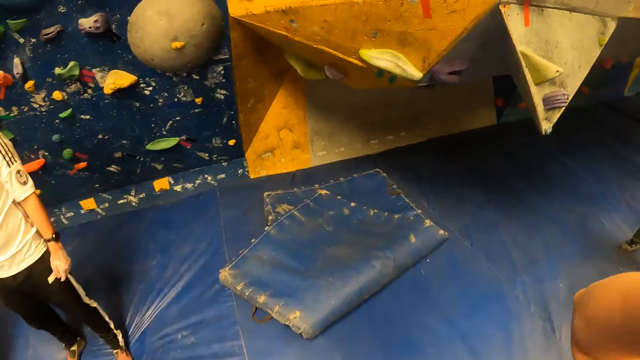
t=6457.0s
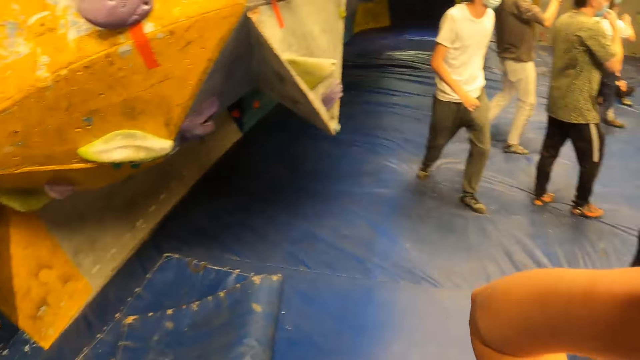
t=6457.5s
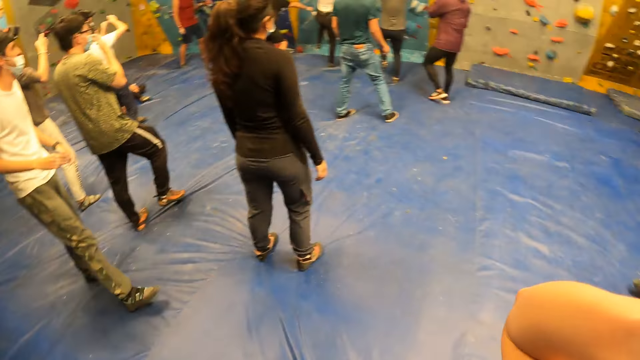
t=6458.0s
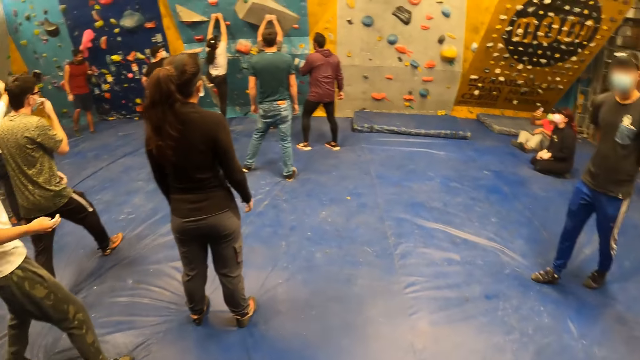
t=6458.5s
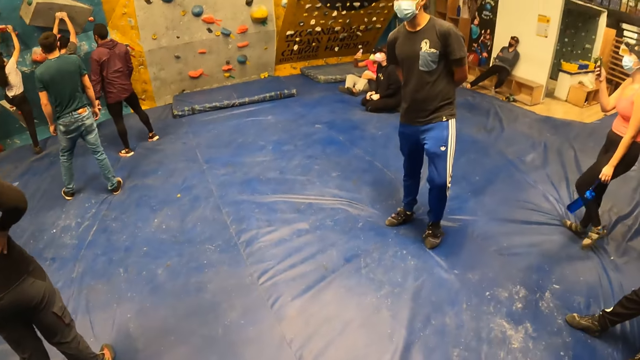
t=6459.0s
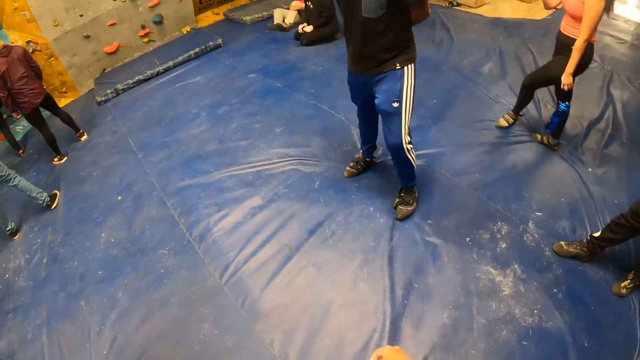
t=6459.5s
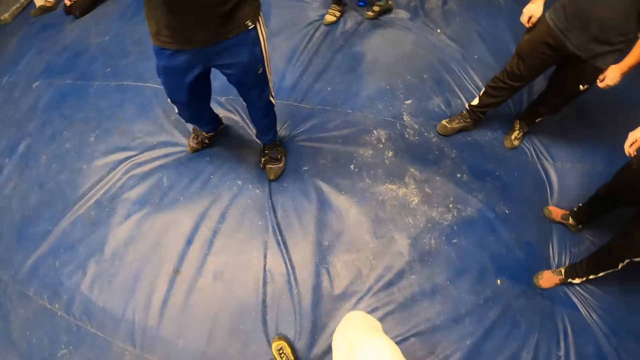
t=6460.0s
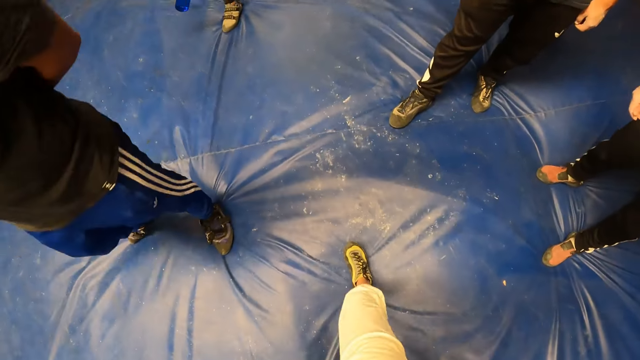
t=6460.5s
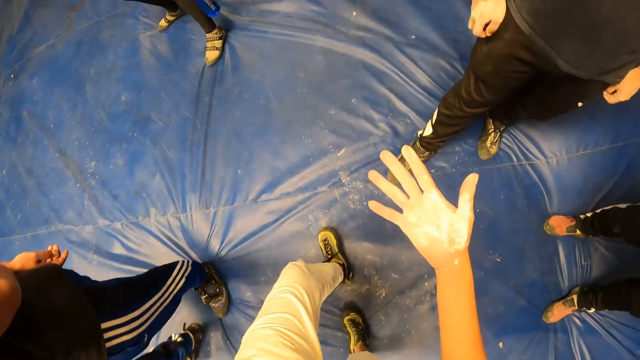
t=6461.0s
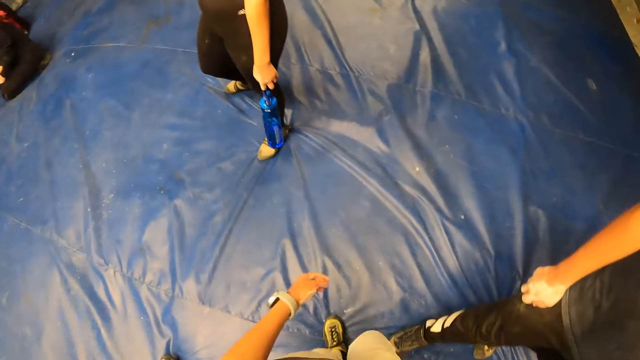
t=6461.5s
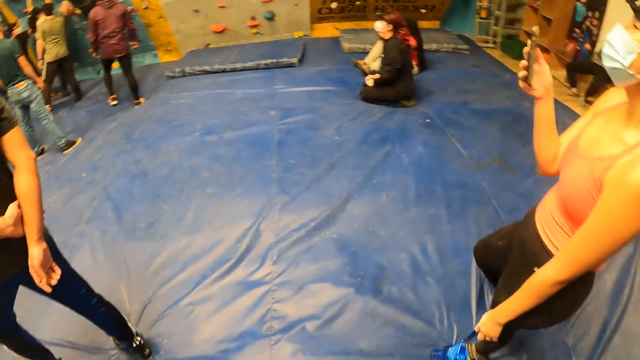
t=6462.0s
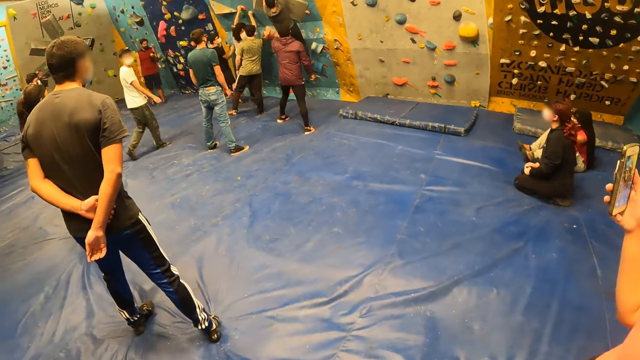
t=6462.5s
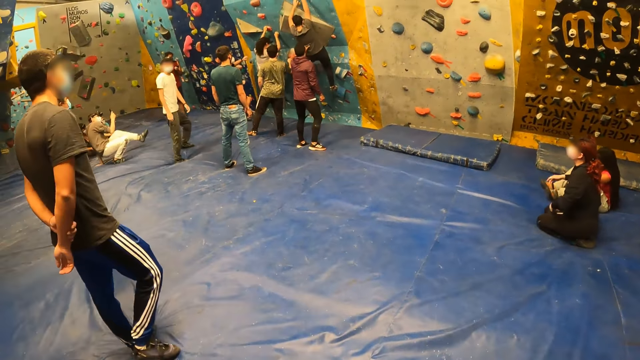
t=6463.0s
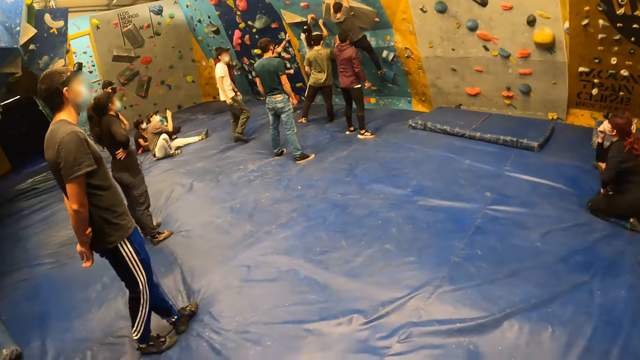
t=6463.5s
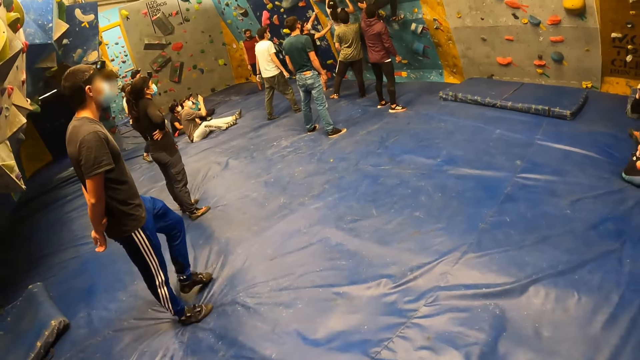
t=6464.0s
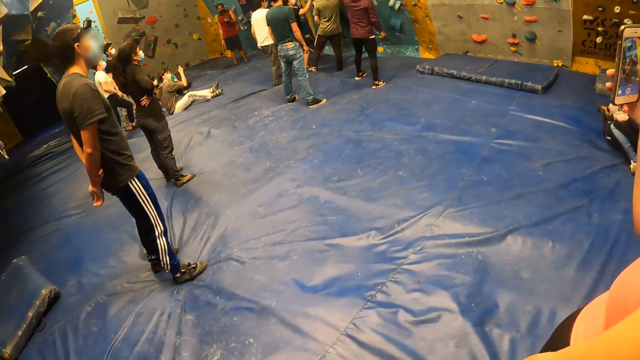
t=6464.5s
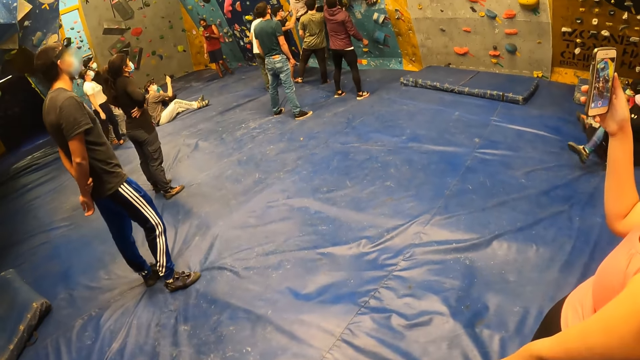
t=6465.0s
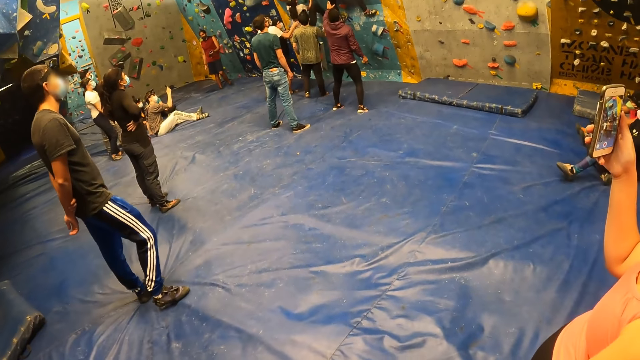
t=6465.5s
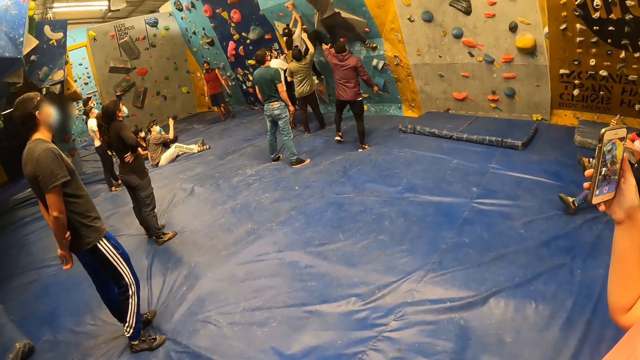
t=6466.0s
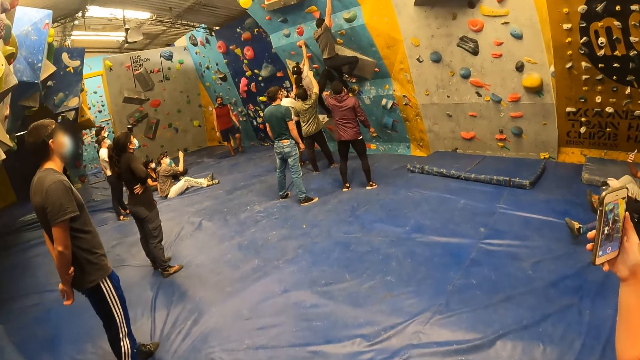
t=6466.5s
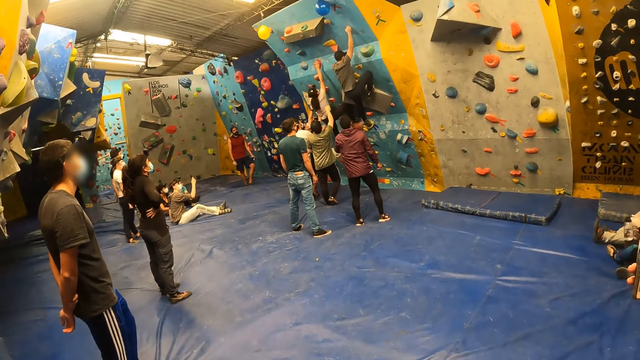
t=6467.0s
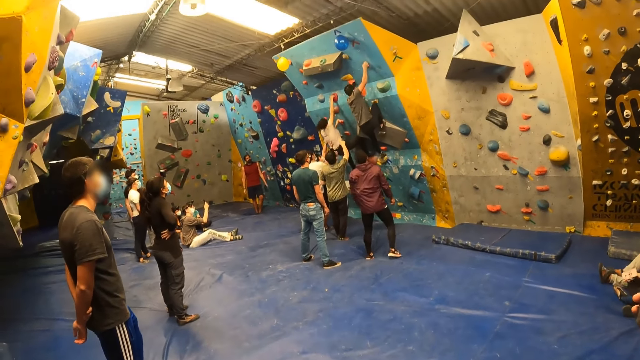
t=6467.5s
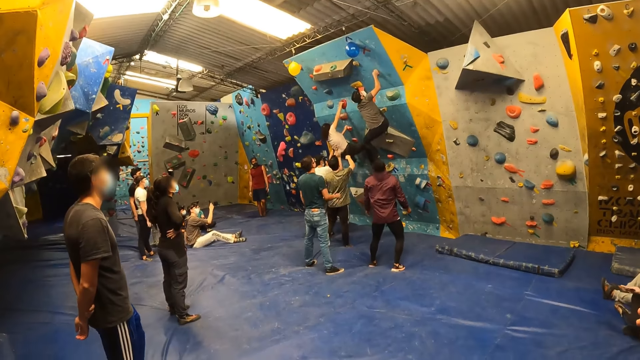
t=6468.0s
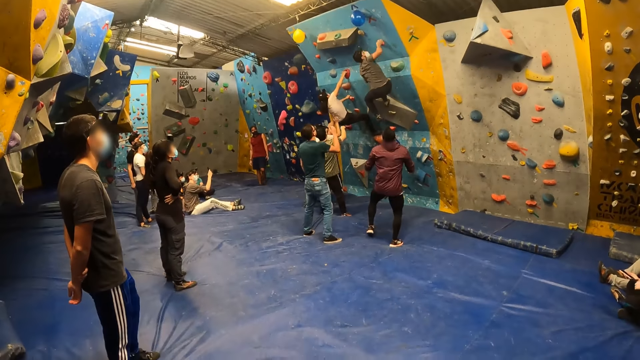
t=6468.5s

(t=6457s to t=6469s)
The camera wearer fixes the camera. She touches her face with her right hand. She walks forward on the foam on the floor. A woman operates a phone with her right hand.

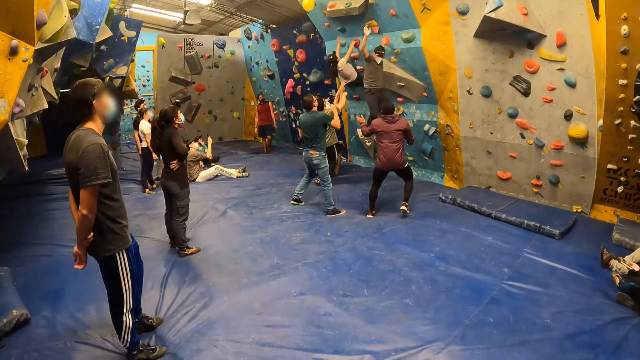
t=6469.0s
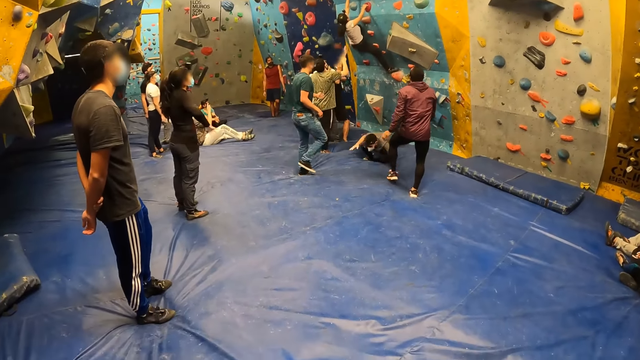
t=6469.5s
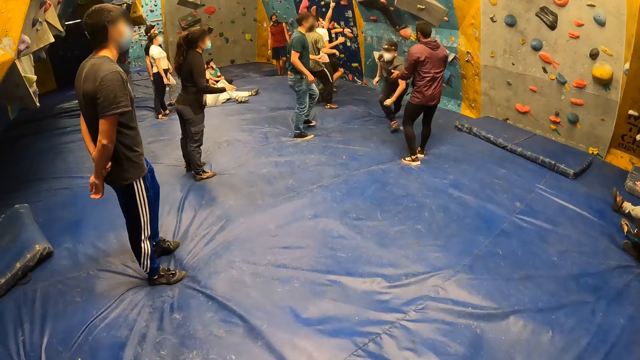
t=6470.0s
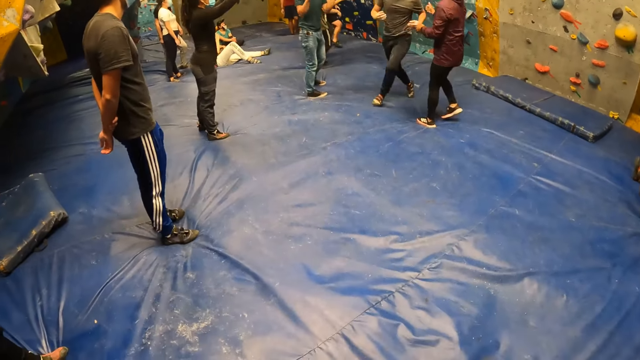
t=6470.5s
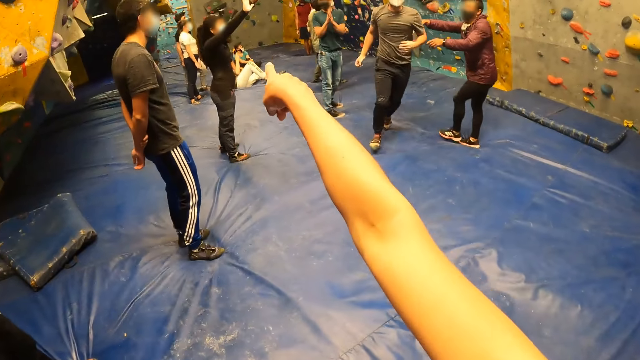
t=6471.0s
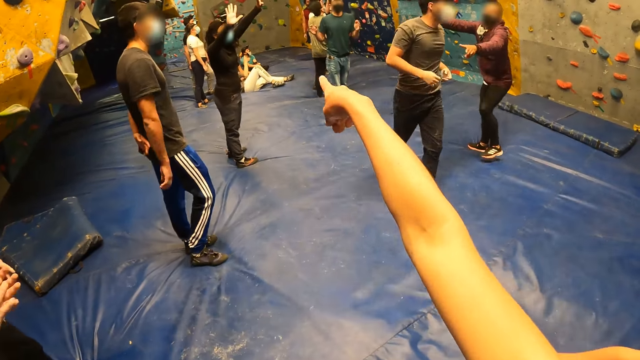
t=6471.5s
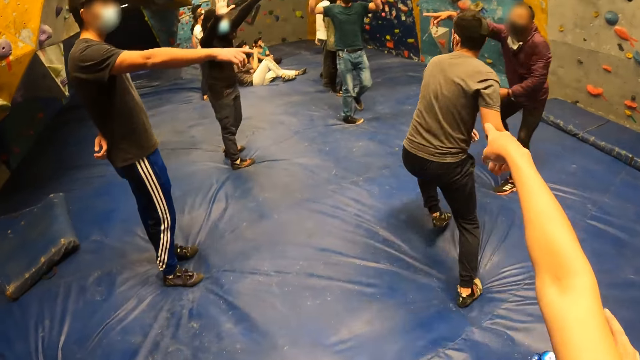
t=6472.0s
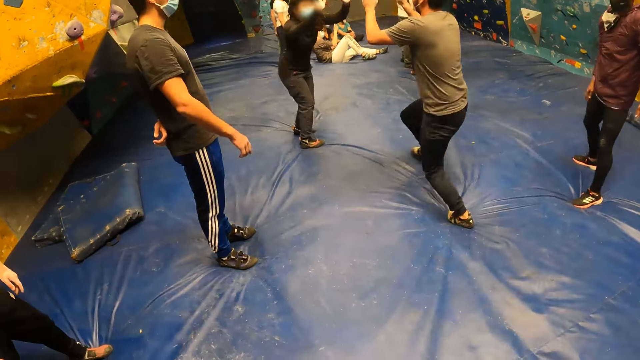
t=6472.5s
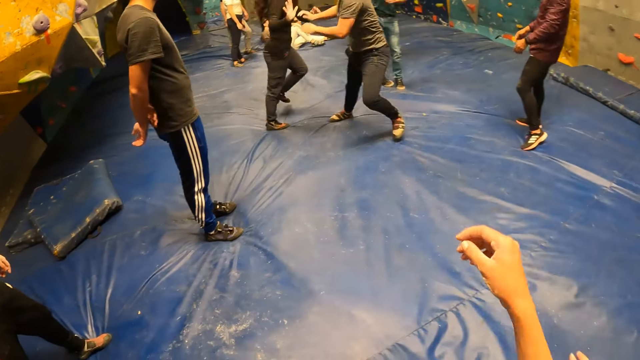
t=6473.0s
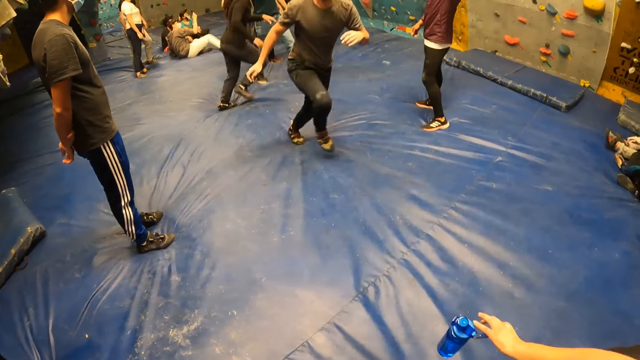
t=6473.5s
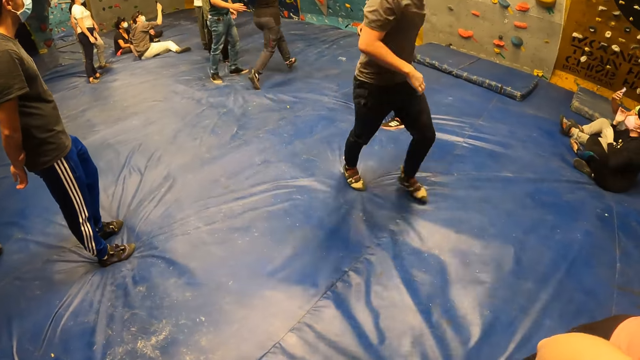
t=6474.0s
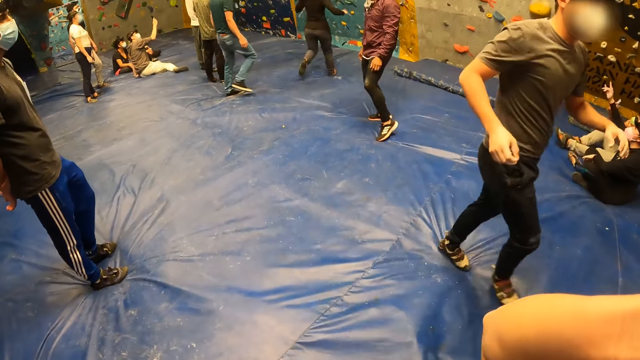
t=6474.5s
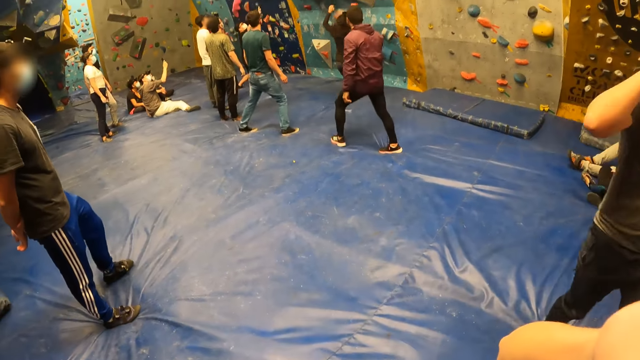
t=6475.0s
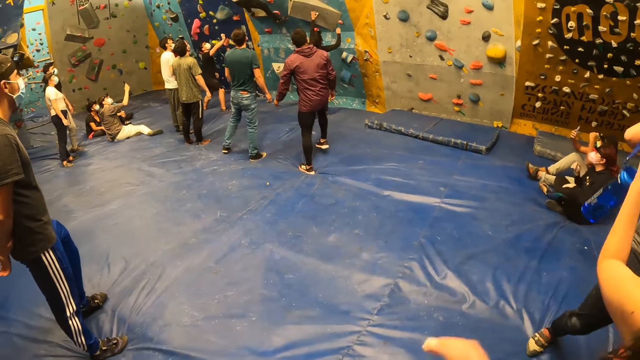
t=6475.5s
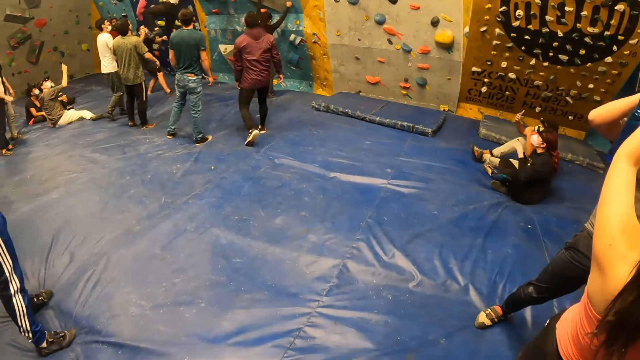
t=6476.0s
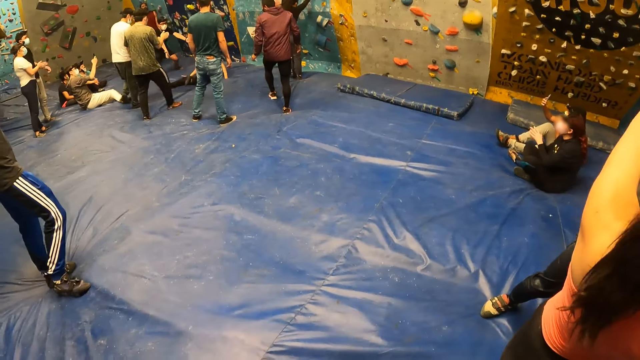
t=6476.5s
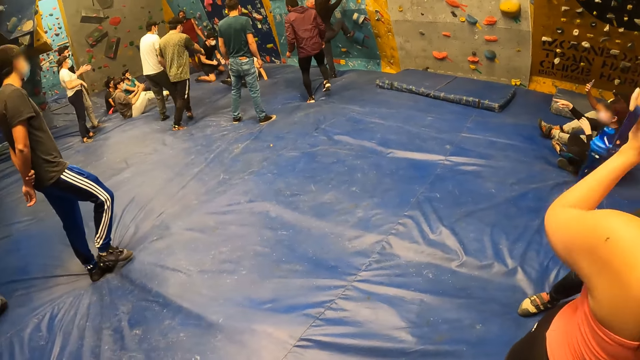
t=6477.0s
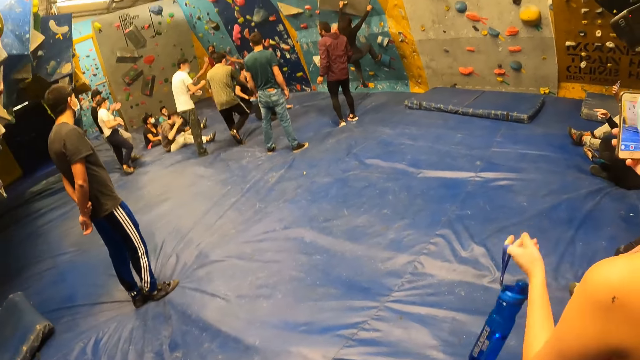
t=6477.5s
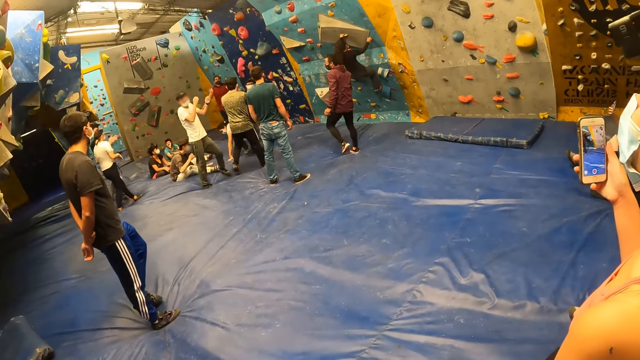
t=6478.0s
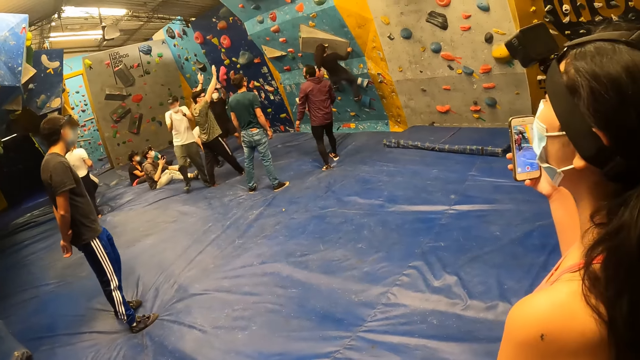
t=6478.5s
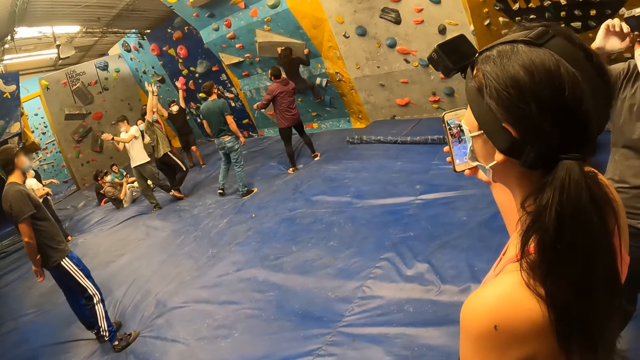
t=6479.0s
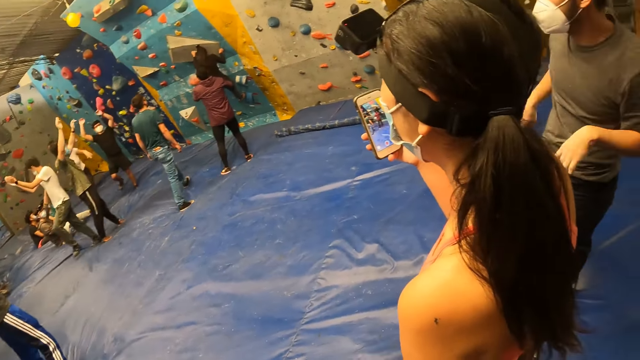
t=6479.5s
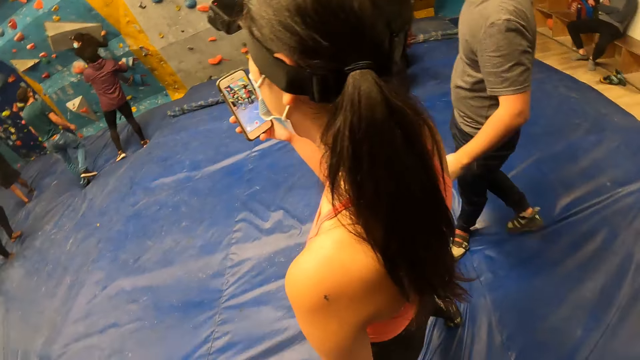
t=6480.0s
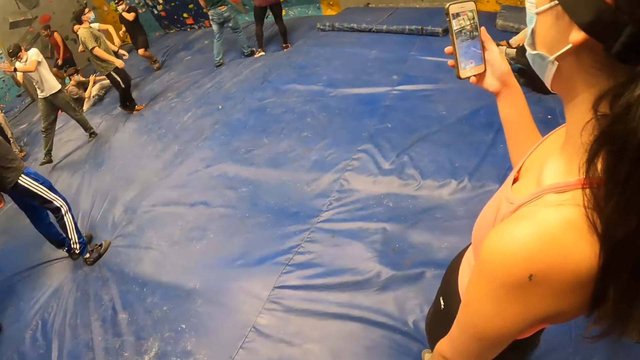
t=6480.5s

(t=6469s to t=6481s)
The camera wearer stretches her left hand forward. She points at the wall. A man taps the hand of a woman with both hands. The woman climbs a bouldering wall with both hands. The camera wearer fixes the camera.
